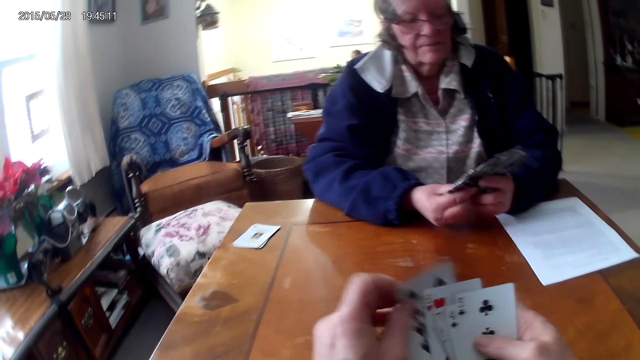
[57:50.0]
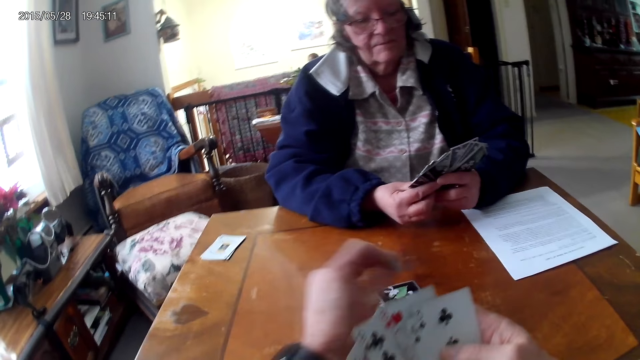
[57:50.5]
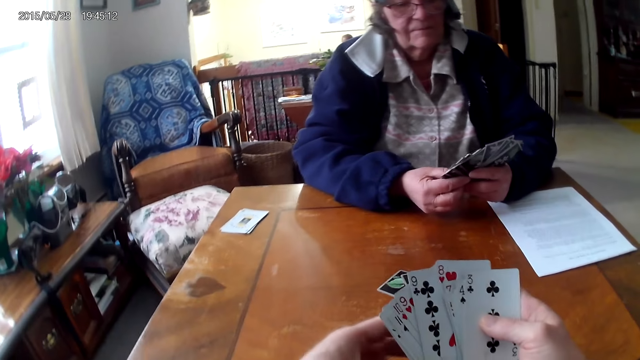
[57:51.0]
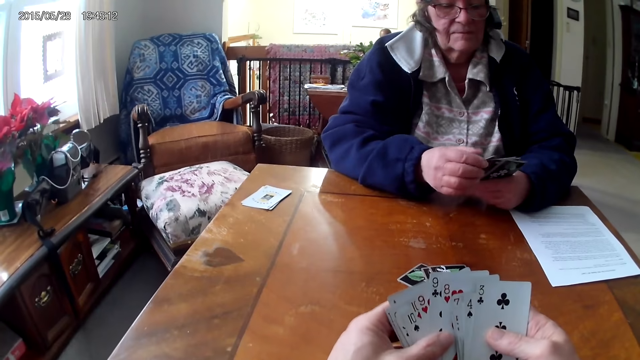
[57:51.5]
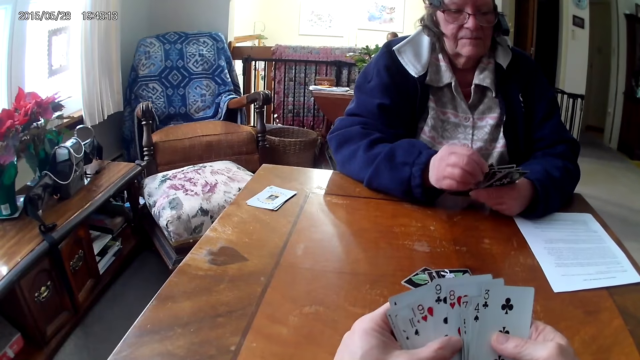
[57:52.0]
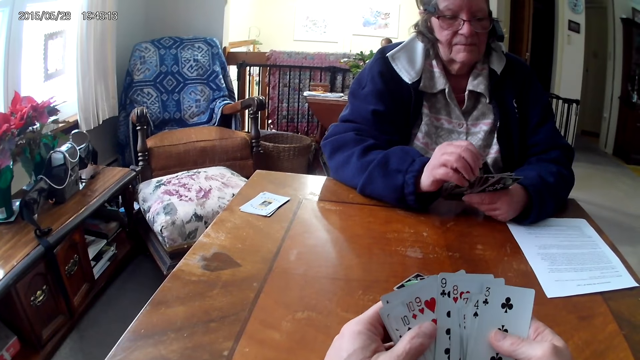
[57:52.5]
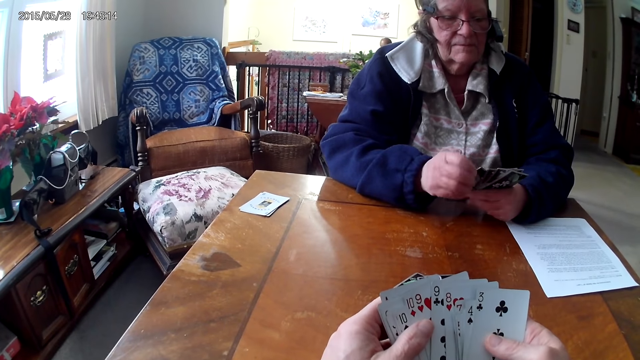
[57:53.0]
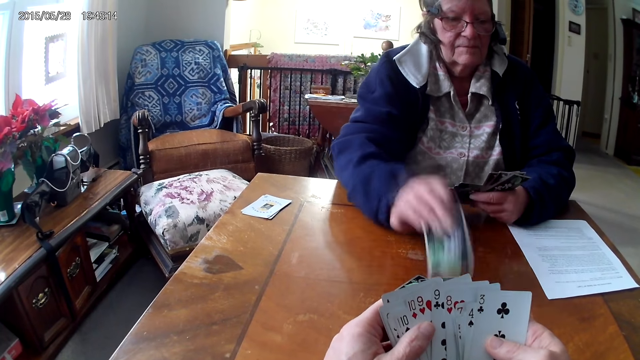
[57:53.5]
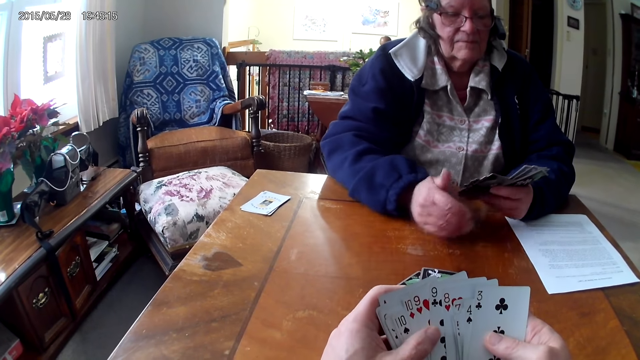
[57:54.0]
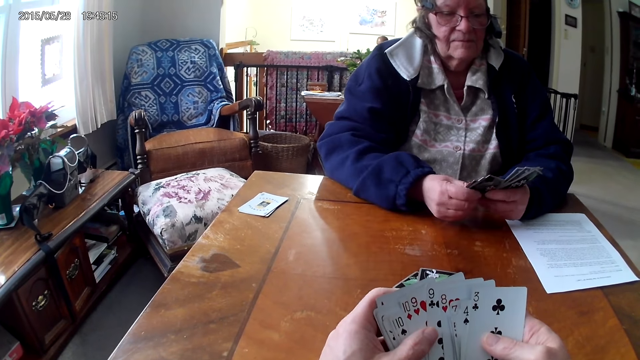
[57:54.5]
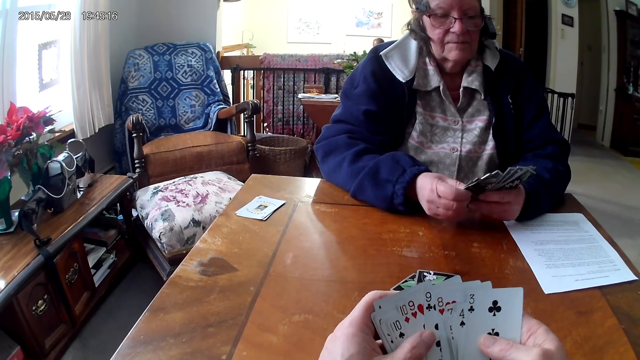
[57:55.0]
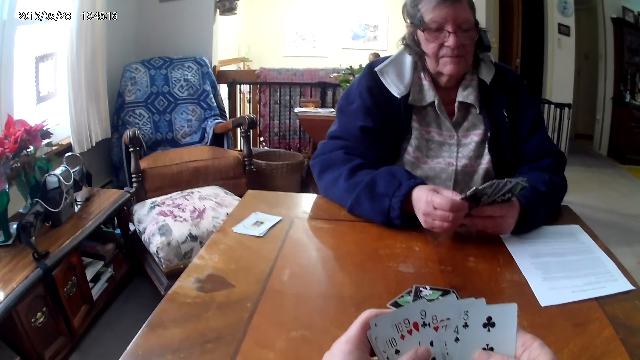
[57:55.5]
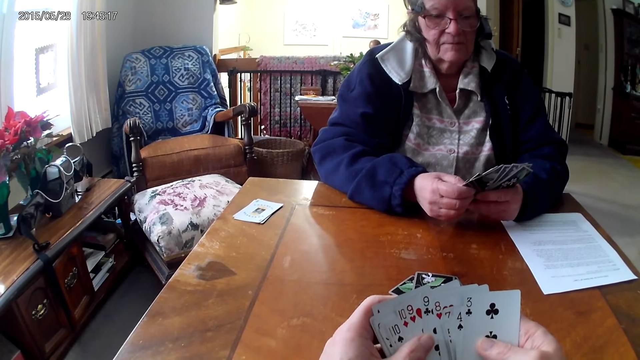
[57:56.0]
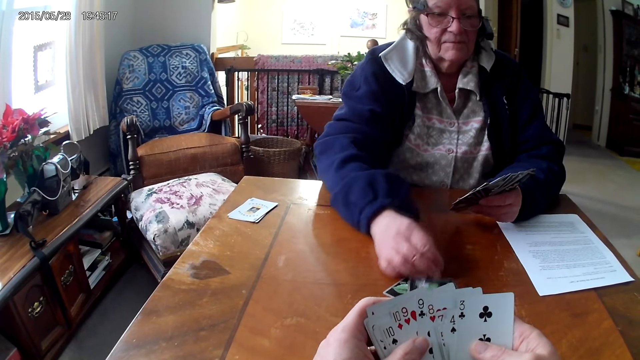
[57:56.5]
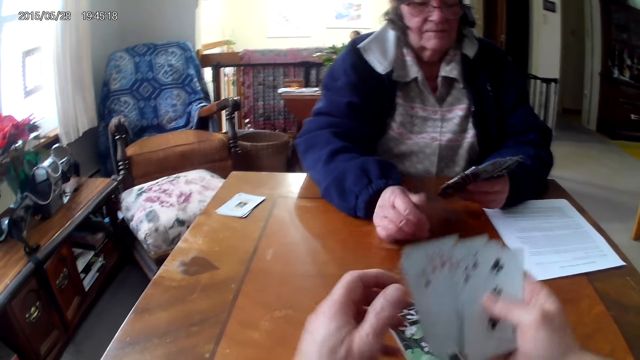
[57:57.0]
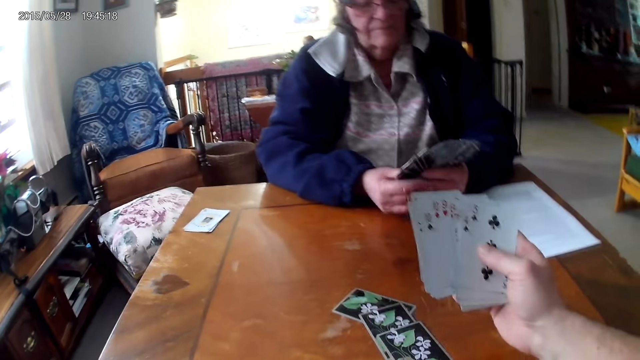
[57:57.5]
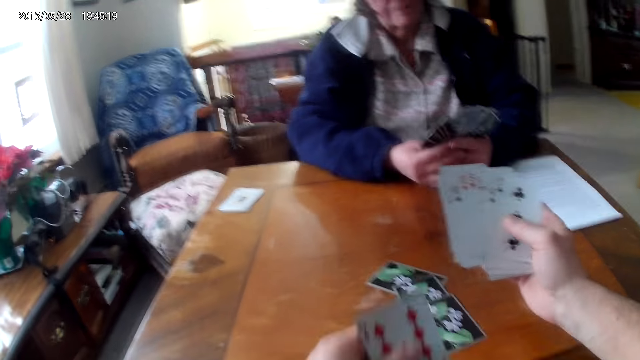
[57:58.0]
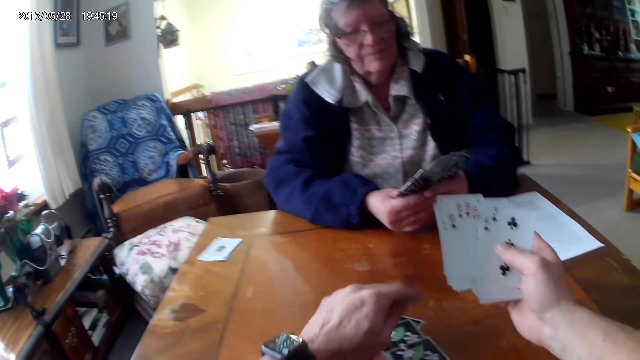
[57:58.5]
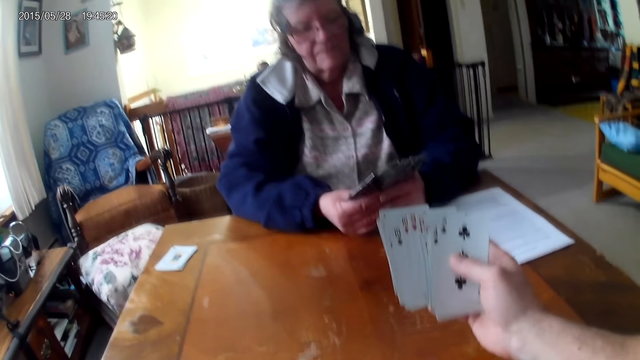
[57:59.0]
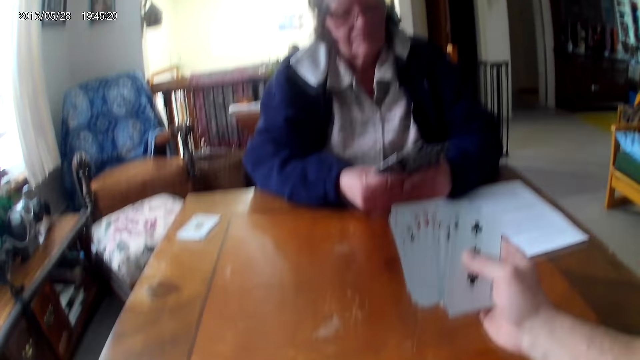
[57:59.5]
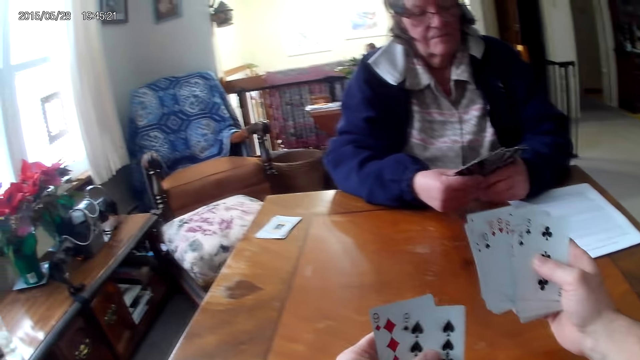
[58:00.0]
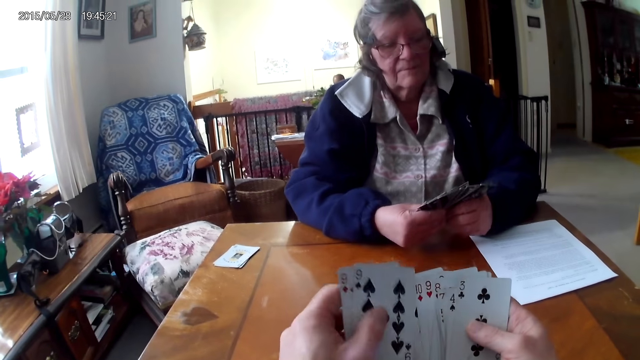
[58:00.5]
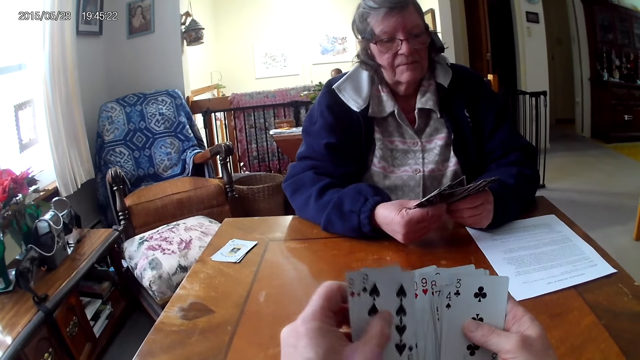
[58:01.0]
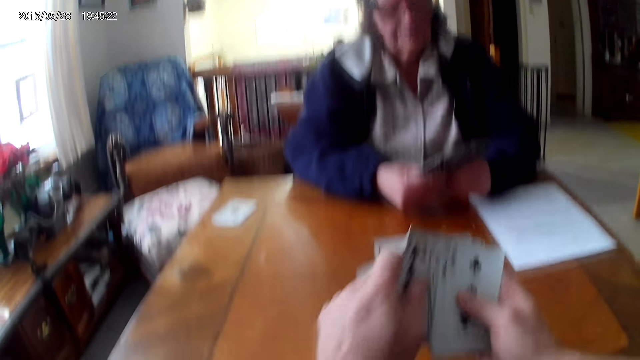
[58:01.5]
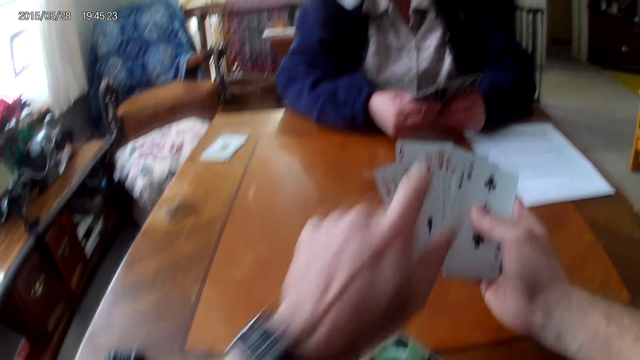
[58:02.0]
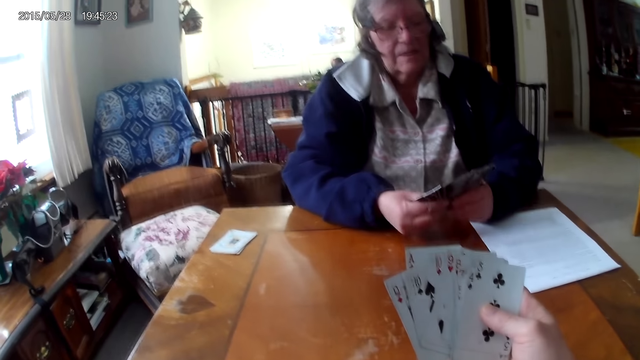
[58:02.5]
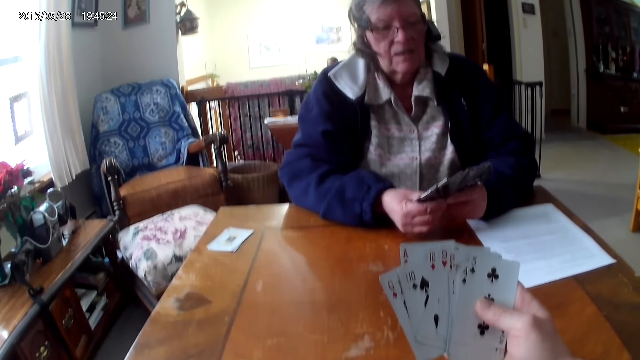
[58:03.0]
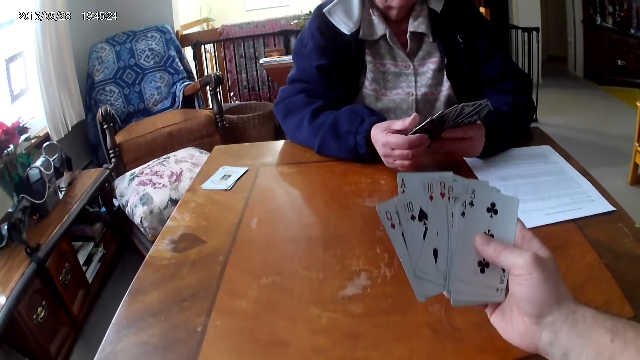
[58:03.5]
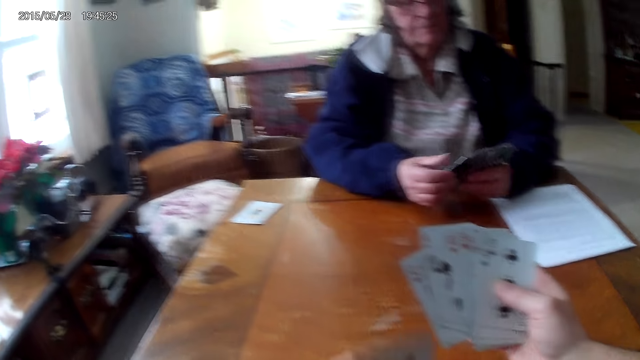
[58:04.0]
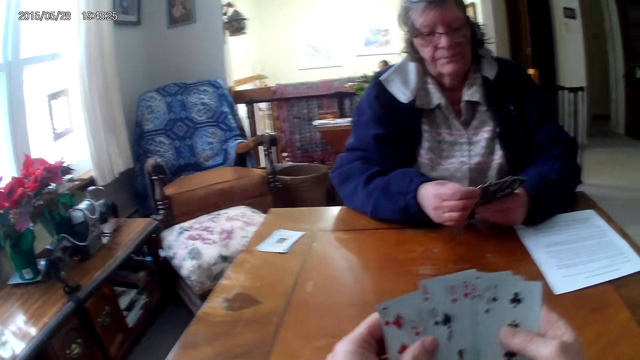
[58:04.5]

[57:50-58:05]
The camera wearer puts the card on the table. A woman puts the card on the table. She pushes the cards to the camera wearer. The camera wearer picks up the cards from the table. They arrange the cards.

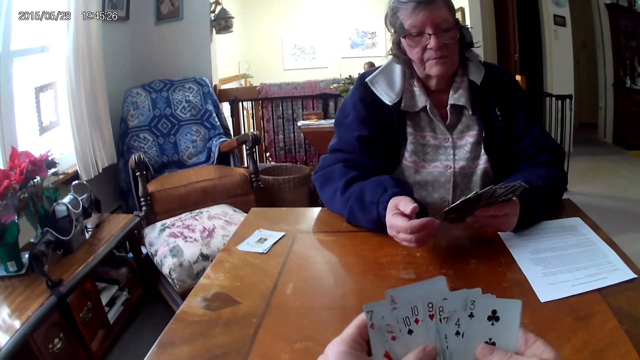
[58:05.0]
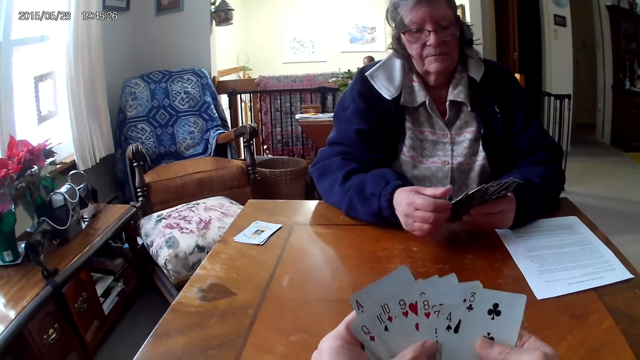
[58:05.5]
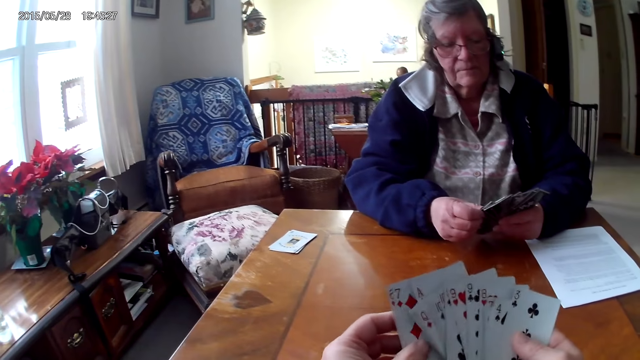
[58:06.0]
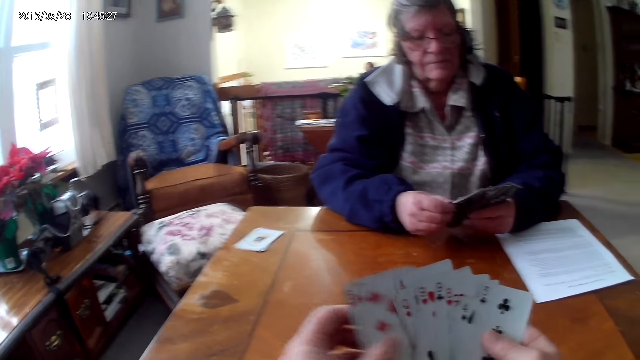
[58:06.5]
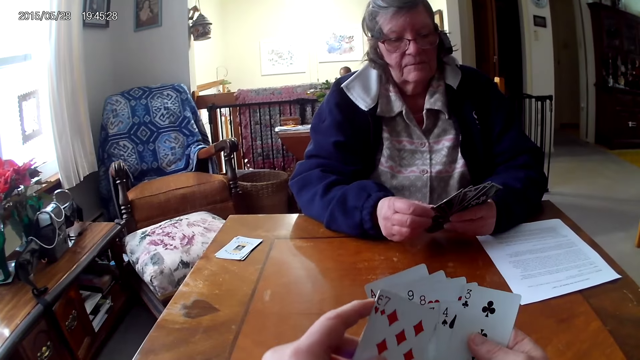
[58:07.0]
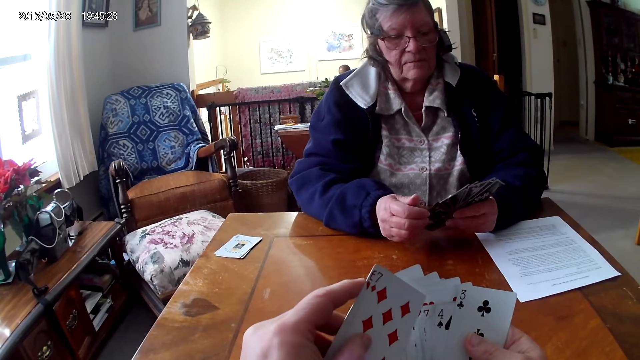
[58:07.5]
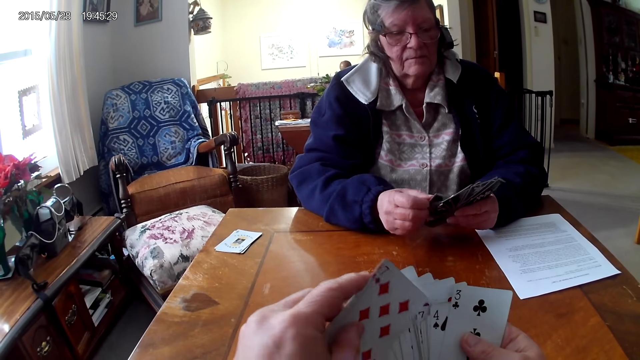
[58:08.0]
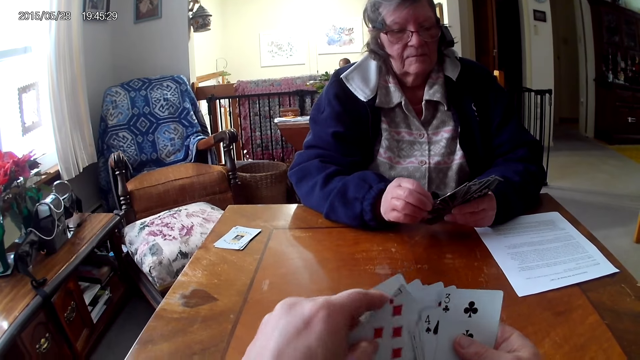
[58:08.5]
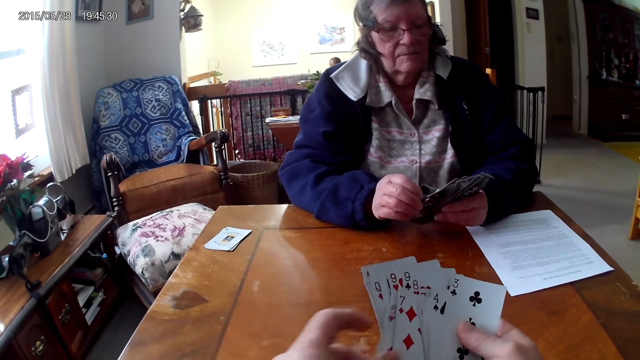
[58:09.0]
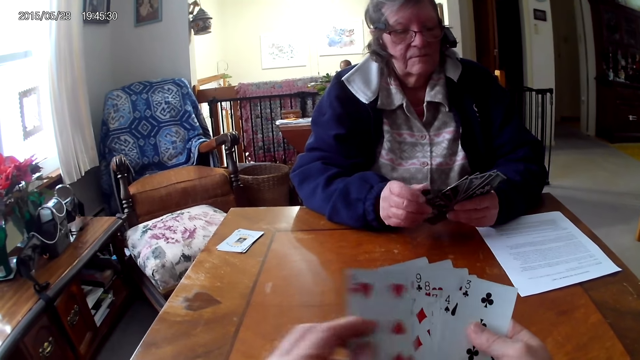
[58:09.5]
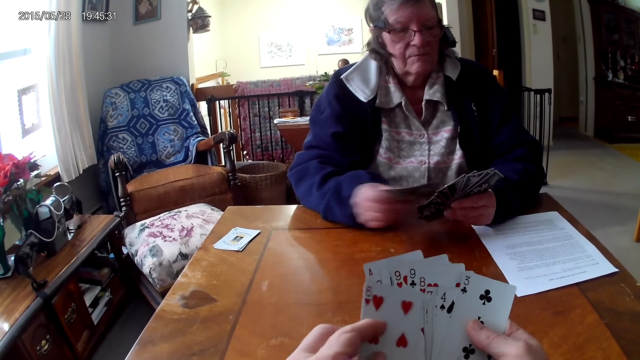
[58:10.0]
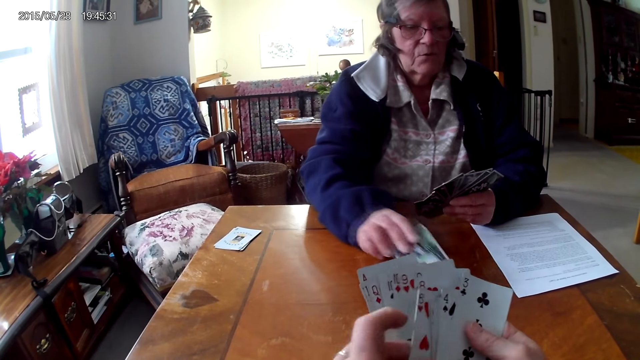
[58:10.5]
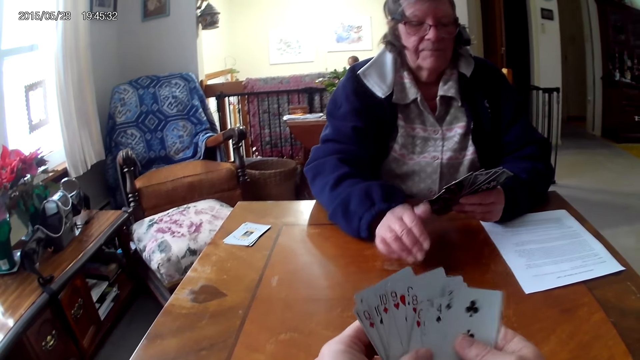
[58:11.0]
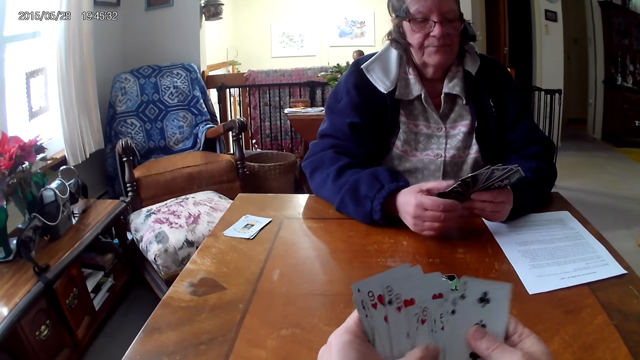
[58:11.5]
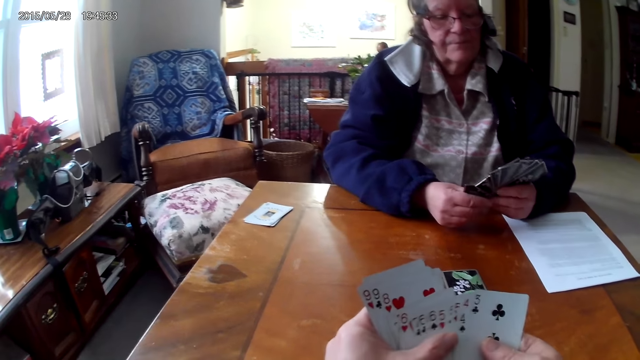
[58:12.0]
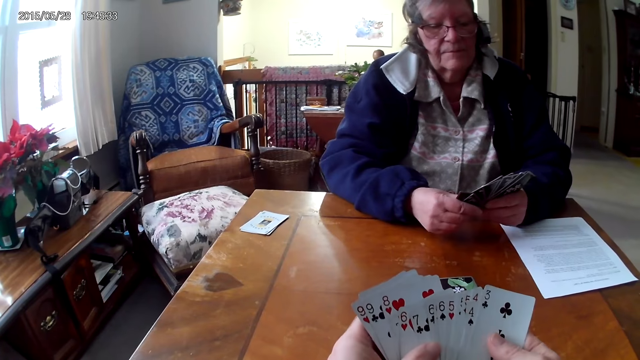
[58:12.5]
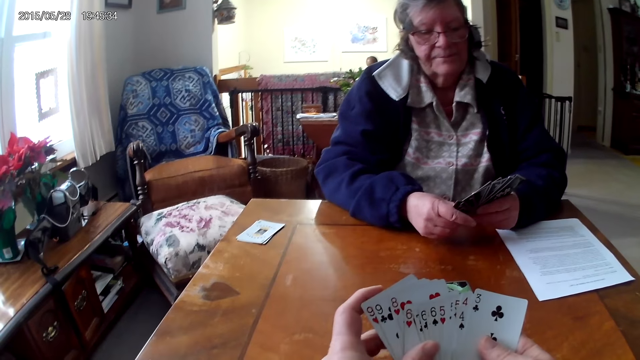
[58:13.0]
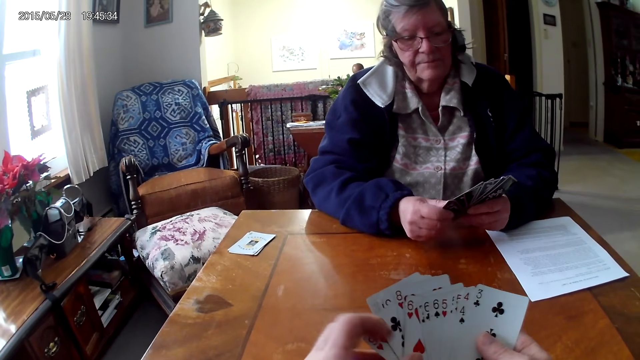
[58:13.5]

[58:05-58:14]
A woman puts the card on the table.
